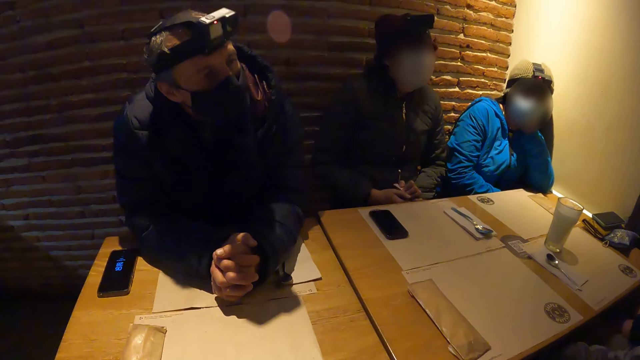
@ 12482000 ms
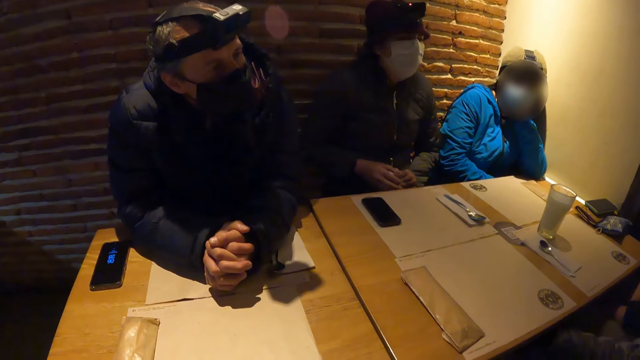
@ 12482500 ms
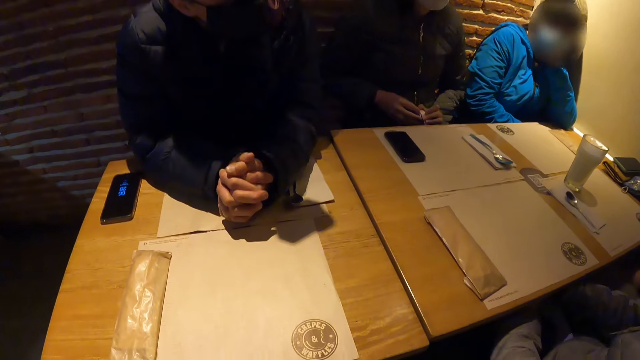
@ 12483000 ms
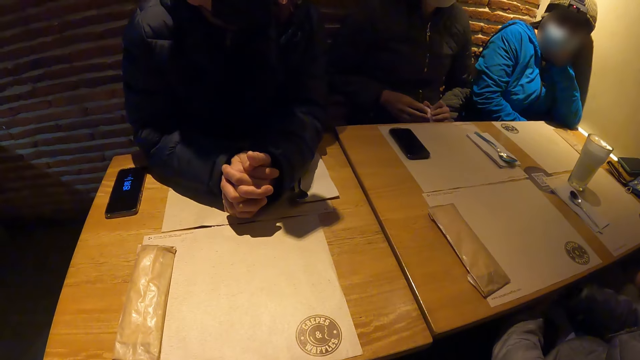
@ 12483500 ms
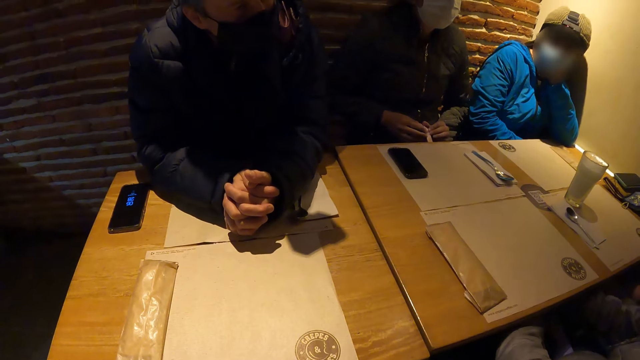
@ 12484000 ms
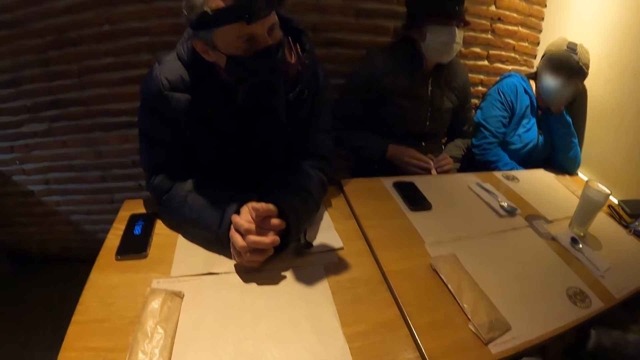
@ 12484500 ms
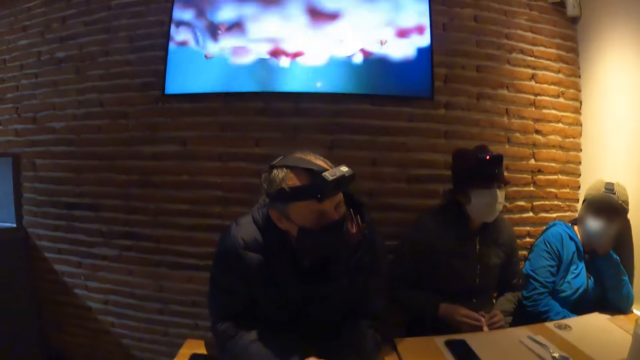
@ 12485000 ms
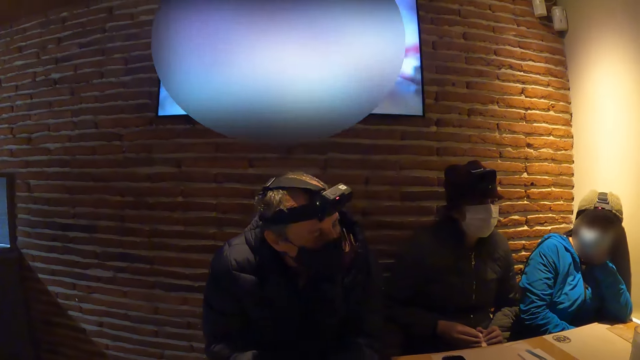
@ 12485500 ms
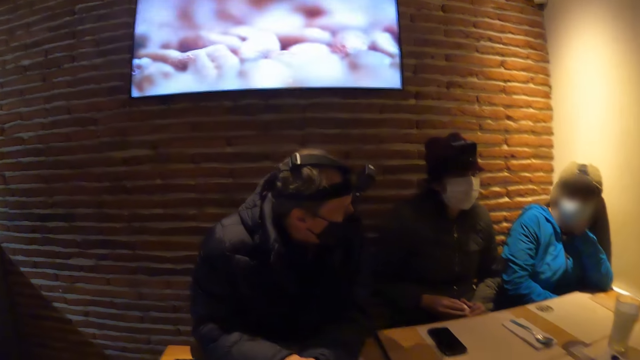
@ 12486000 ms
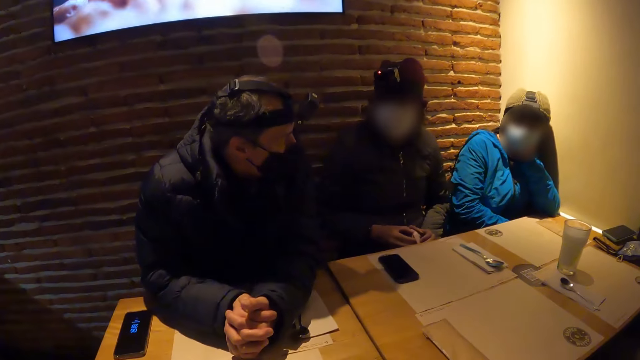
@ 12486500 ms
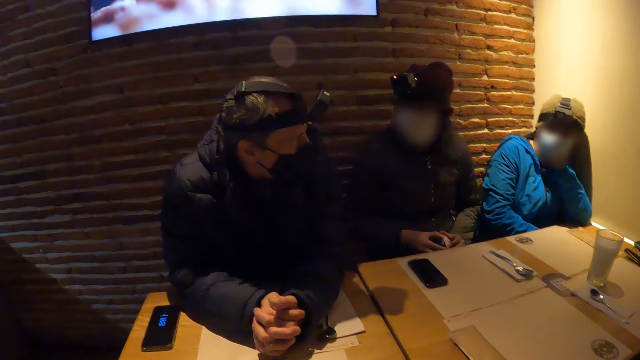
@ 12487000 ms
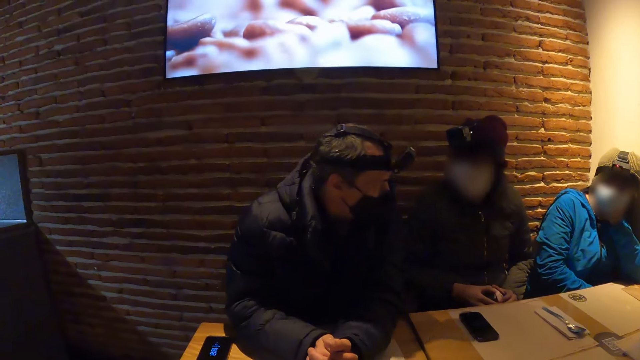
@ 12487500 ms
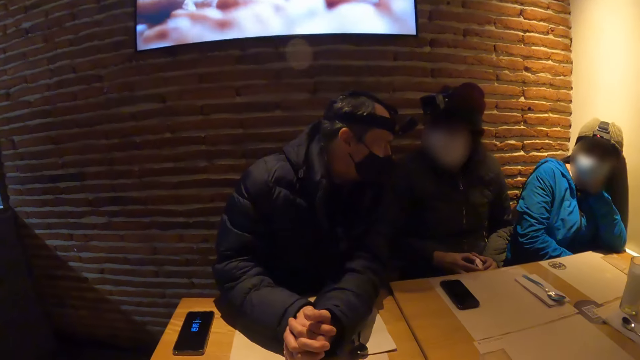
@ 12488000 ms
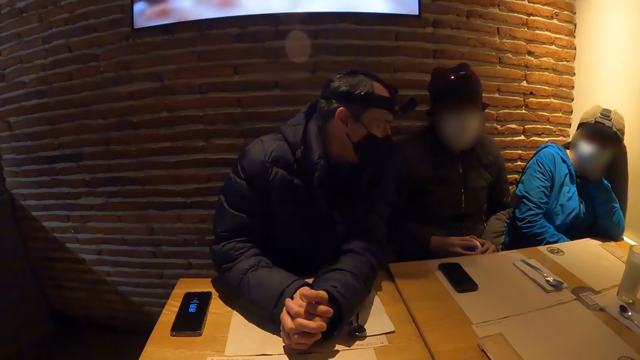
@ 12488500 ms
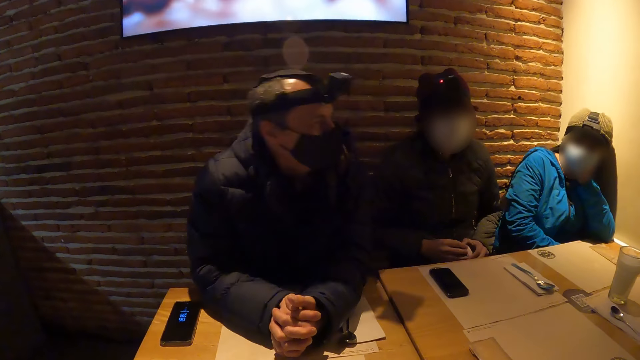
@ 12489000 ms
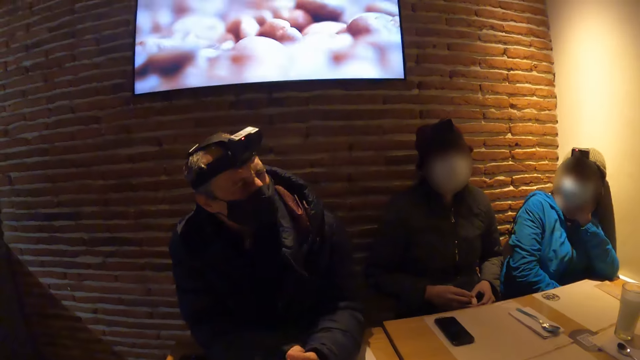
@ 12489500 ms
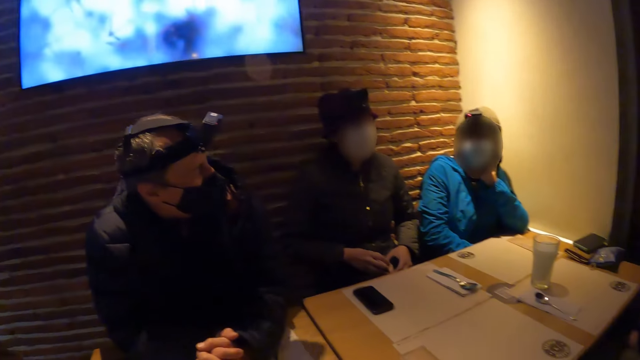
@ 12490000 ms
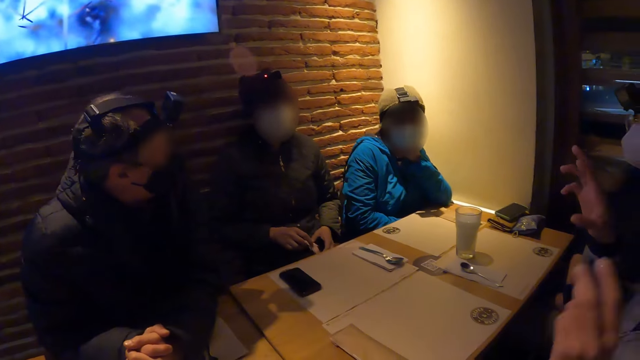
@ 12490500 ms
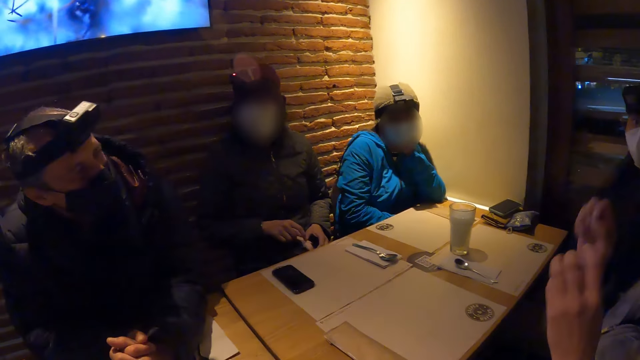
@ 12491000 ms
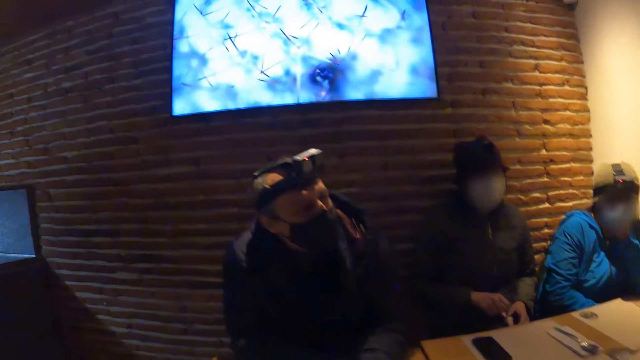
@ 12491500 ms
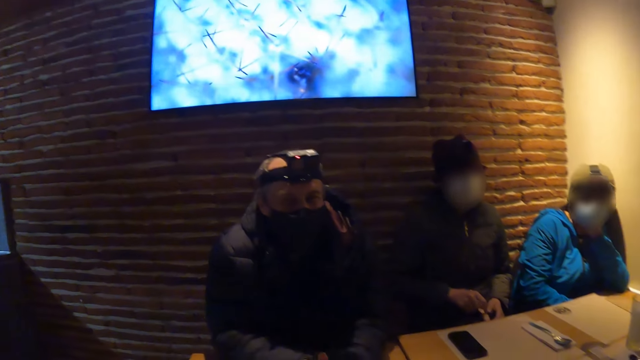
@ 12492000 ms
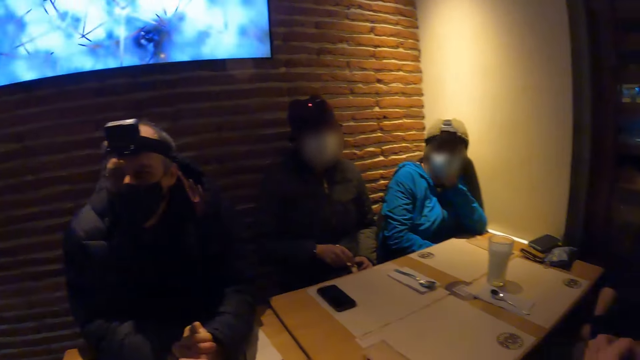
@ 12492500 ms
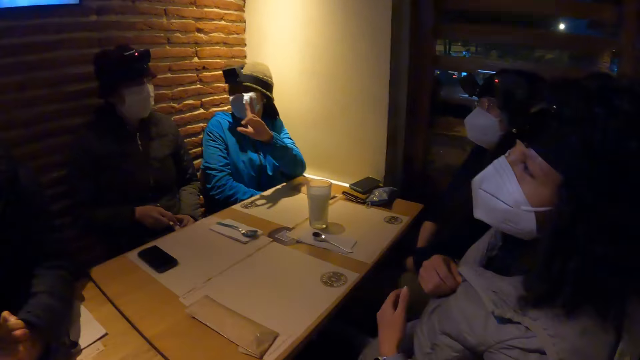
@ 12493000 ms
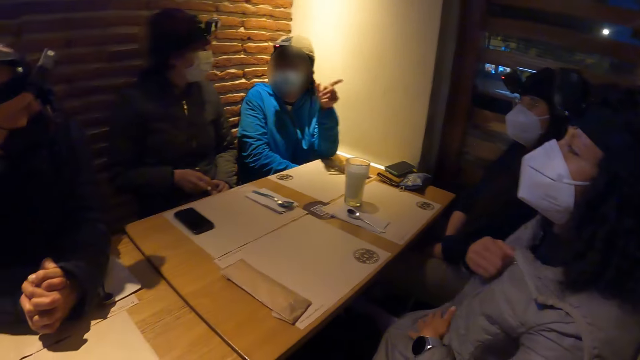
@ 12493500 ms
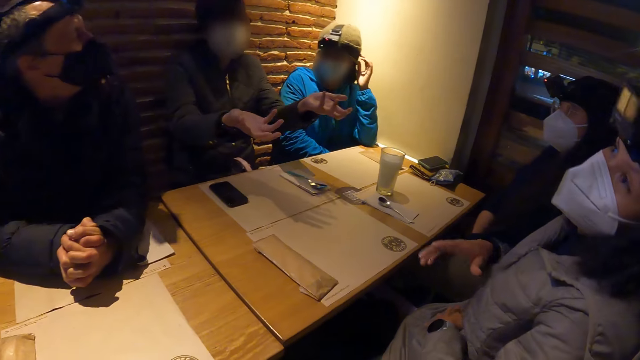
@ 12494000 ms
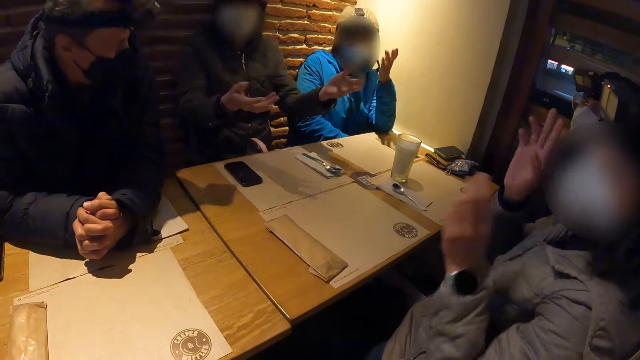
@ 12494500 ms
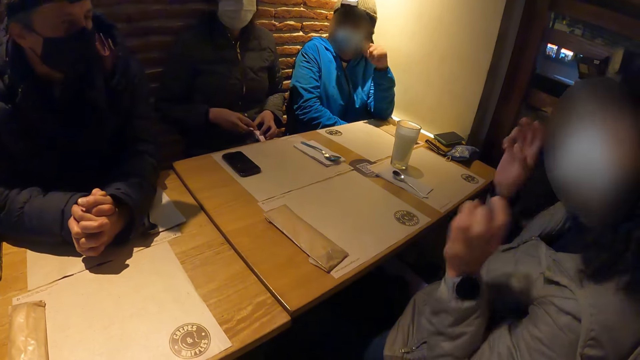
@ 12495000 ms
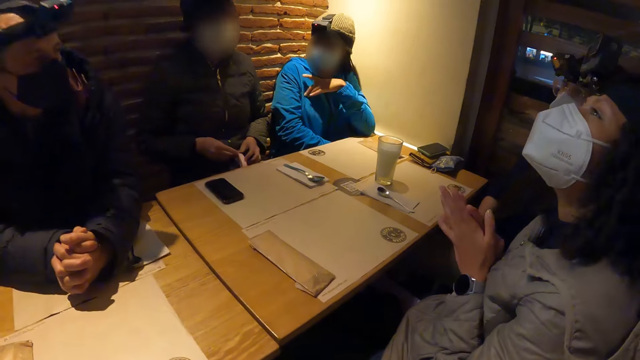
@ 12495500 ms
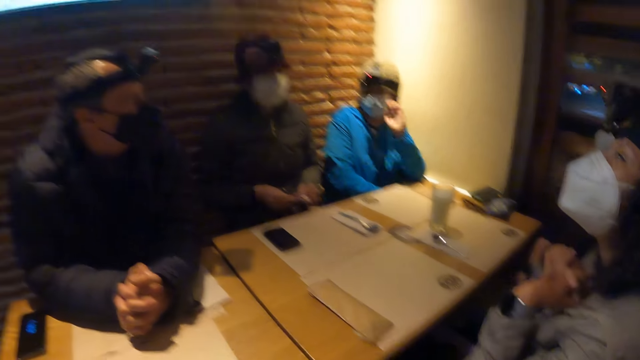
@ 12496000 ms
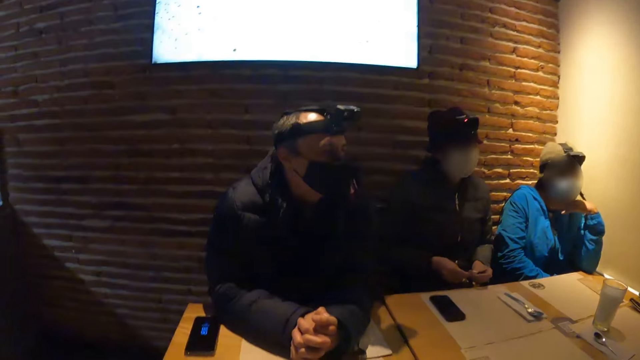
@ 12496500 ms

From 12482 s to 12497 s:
The camera wearer watches television. A man converses with a woman. The man looks around. He bends his head toward the woman. He sits upright. Another woman converses with the man, the first woman and a third woman. The second woman gestures. The camera wearer looks around. The second woman adjusts her jacket with both hands. The third woman converses with the first woman. The first woman gestures. A person gestures. The second woman shows gestures. The second woman holds both hands together.

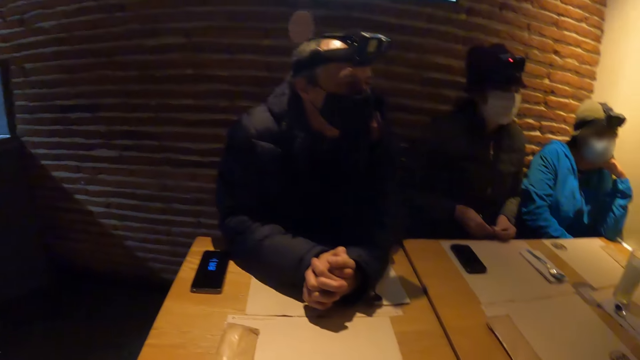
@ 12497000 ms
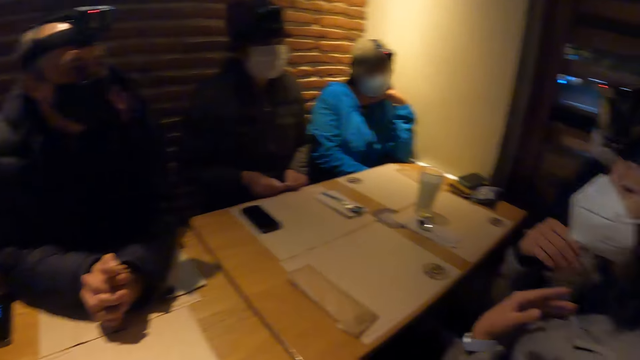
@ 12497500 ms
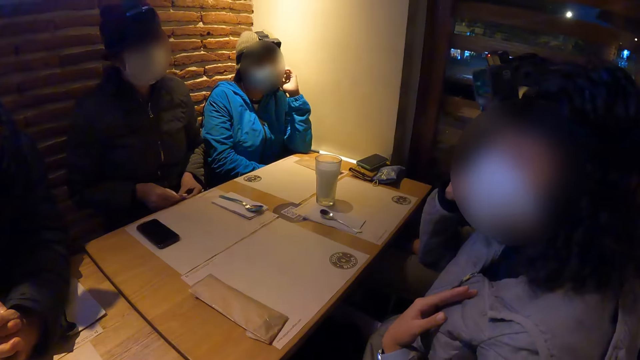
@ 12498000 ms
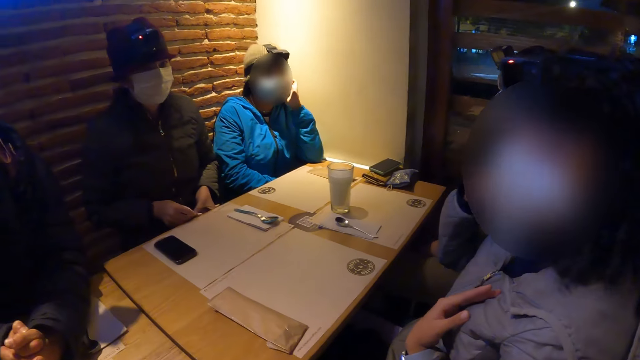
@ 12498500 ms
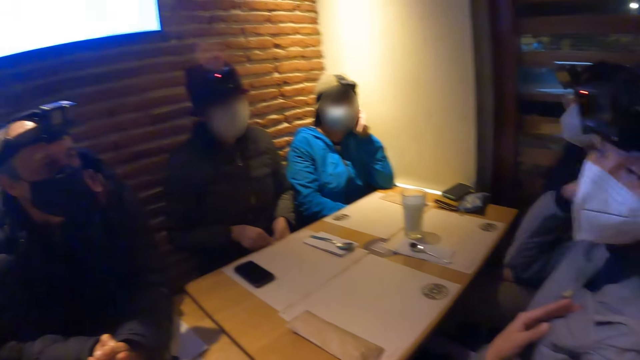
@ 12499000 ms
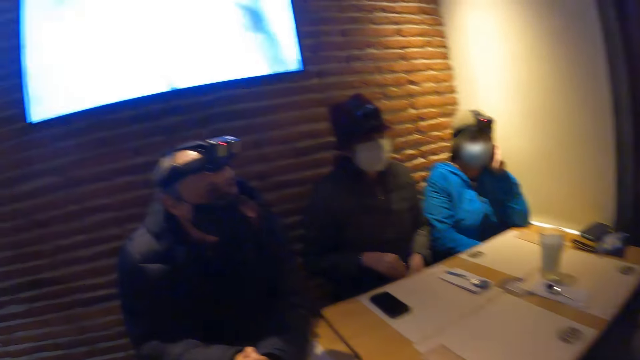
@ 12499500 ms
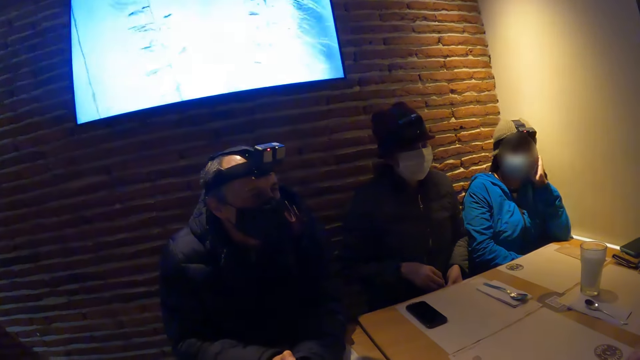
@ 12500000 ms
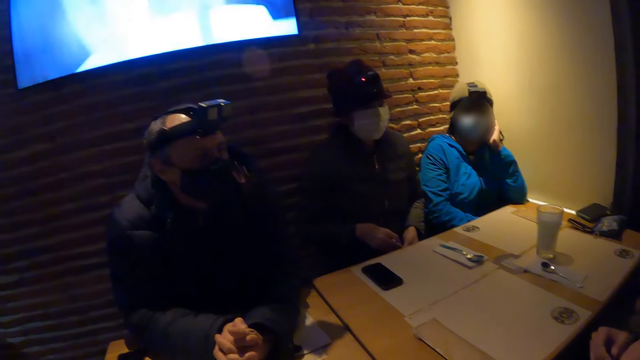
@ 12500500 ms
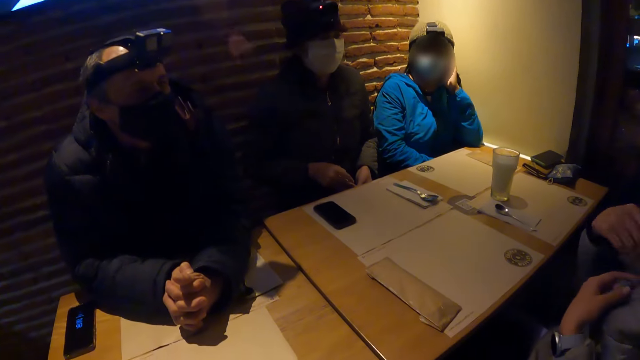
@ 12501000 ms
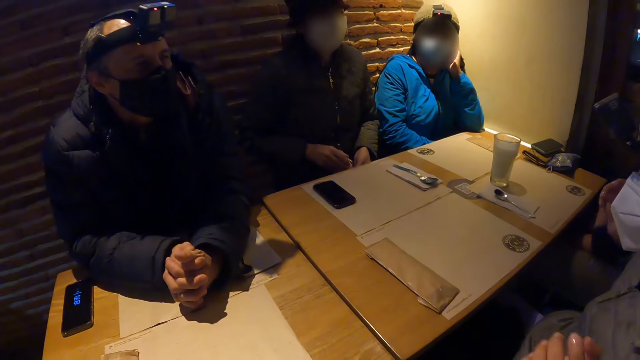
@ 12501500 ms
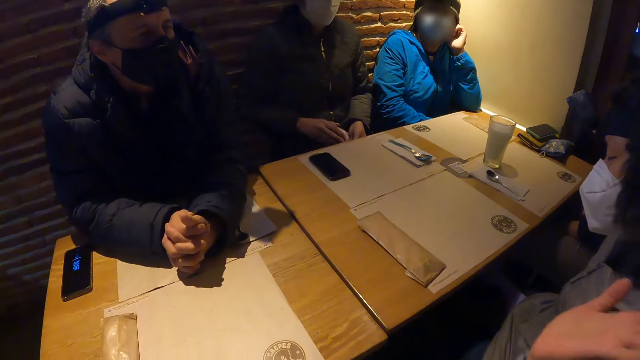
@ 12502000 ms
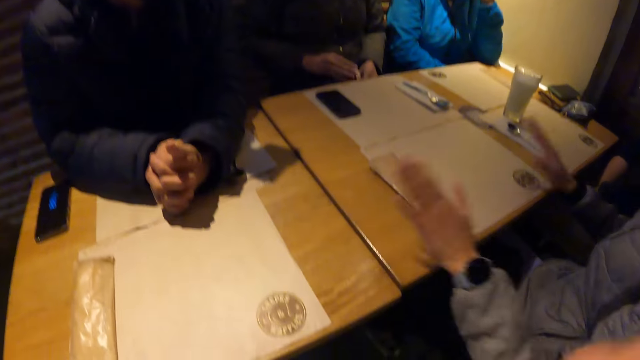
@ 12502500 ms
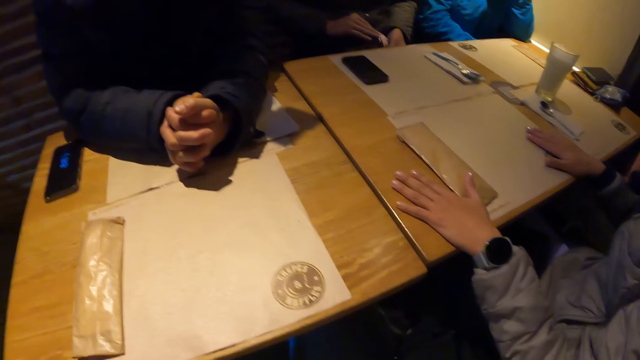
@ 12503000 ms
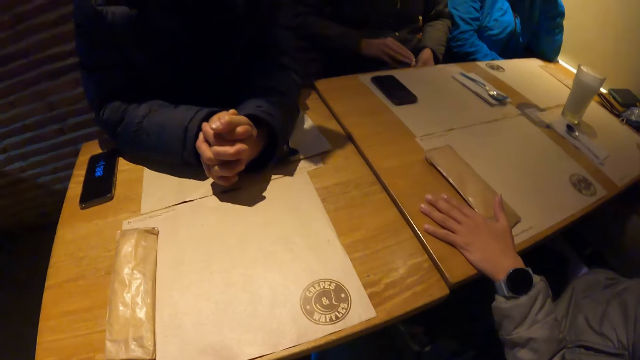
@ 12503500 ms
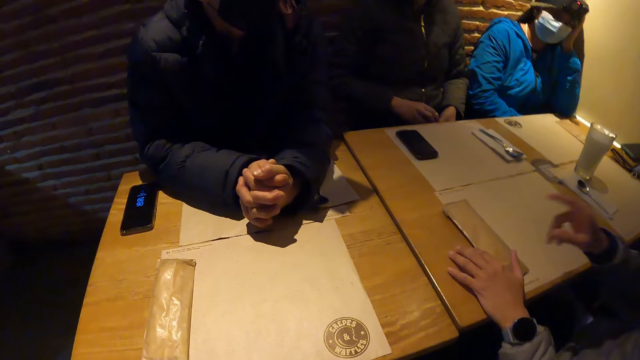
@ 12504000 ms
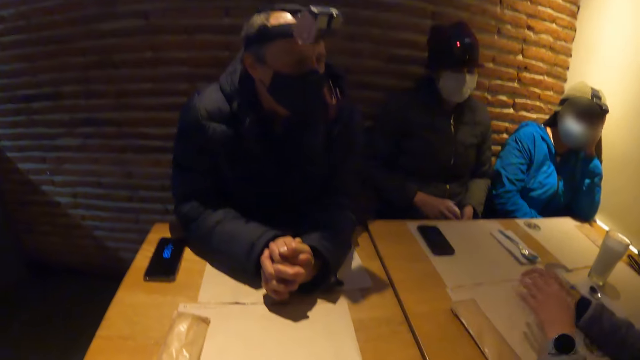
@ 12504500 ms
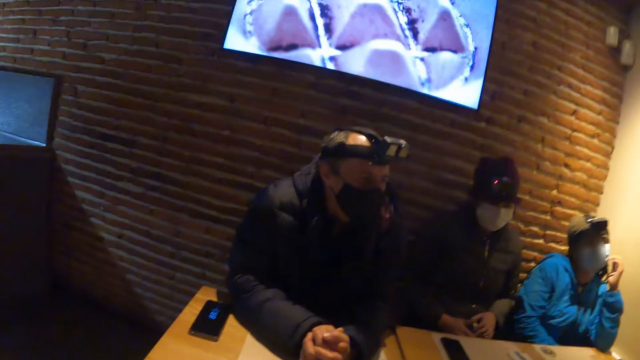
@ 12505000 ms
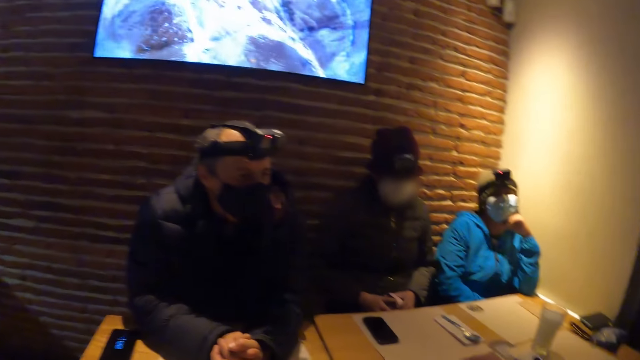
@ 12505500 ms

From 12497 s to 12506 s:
A woman places her hand on her face. The camera wearer looks around. Another woman shakes her head. A person holds the cheek. The second woman places both hands on the table. The second woman shows gestures. The camera wearer watches television.
